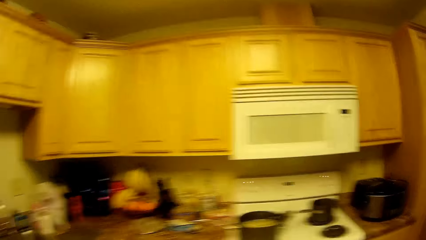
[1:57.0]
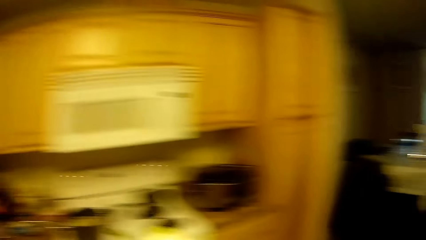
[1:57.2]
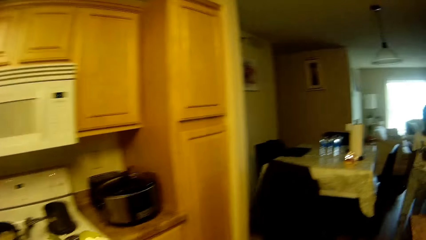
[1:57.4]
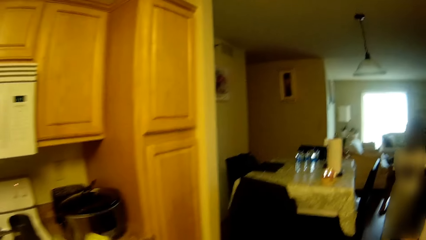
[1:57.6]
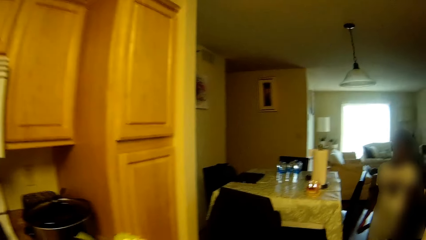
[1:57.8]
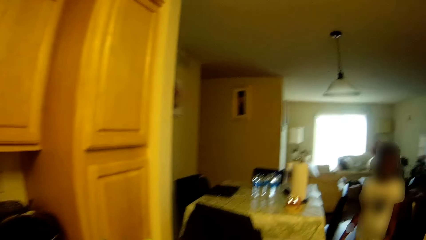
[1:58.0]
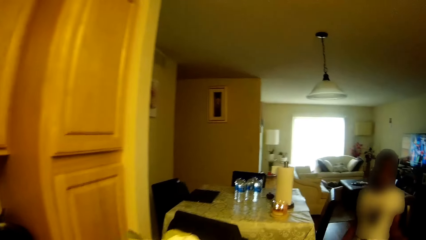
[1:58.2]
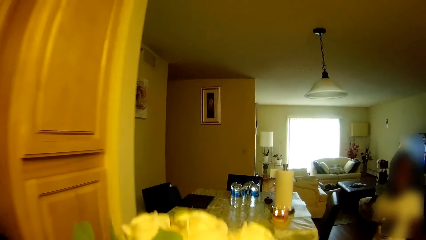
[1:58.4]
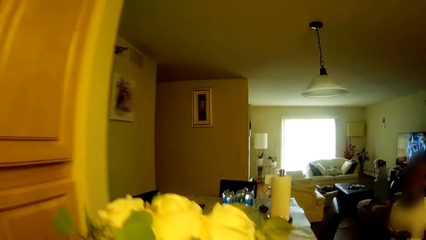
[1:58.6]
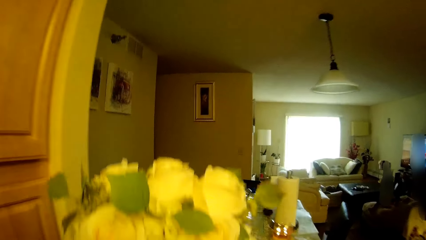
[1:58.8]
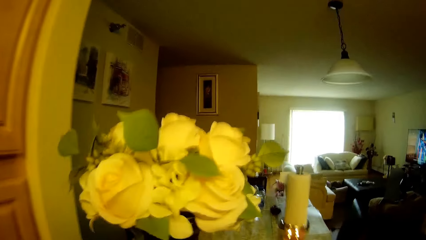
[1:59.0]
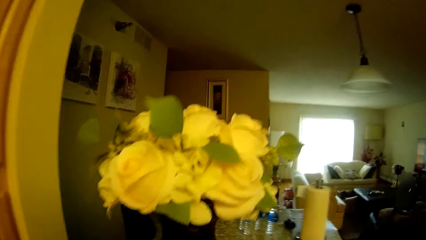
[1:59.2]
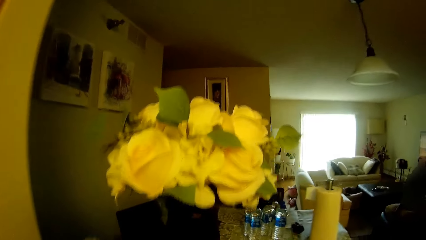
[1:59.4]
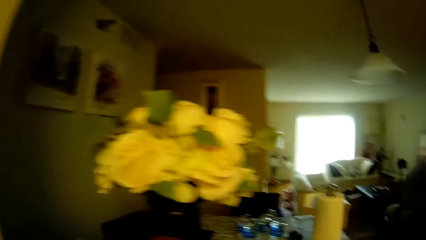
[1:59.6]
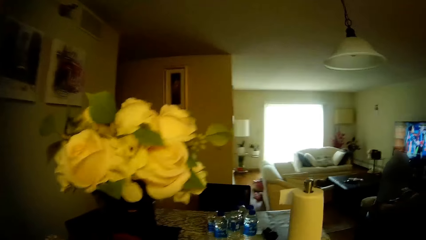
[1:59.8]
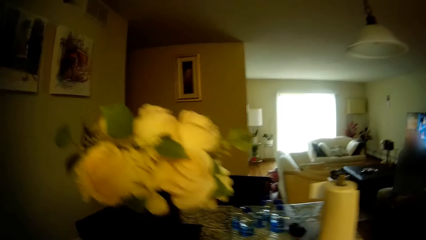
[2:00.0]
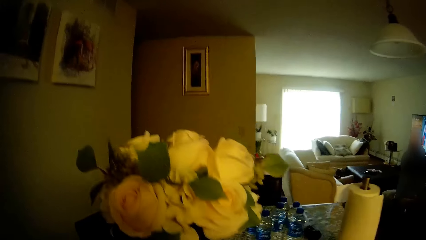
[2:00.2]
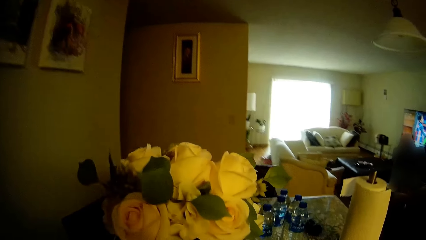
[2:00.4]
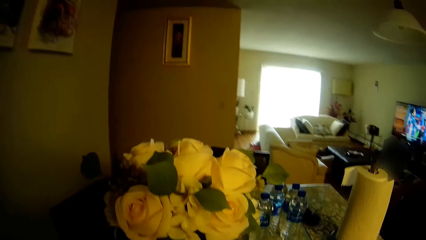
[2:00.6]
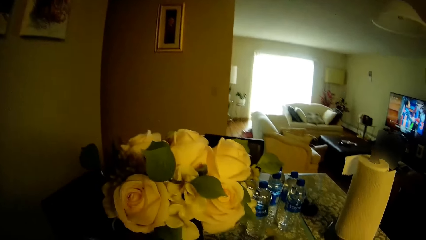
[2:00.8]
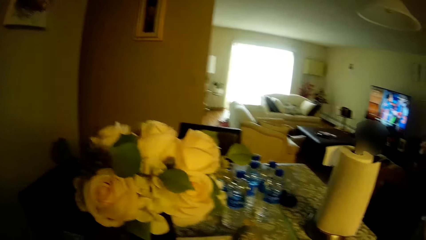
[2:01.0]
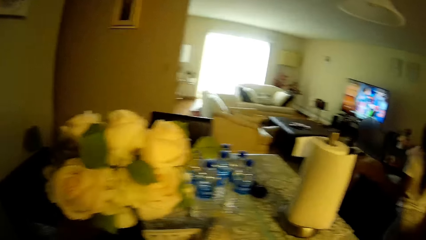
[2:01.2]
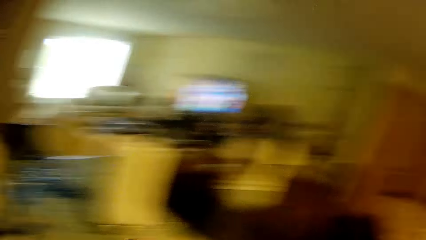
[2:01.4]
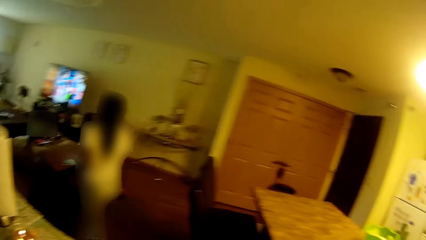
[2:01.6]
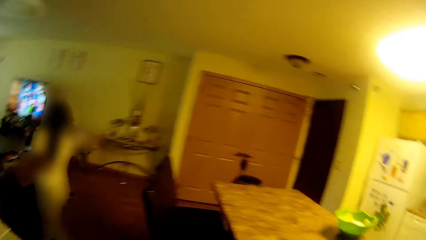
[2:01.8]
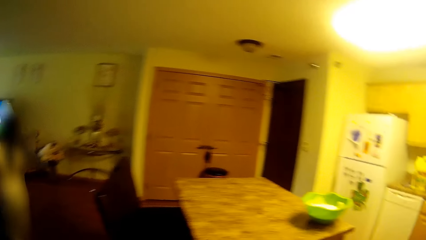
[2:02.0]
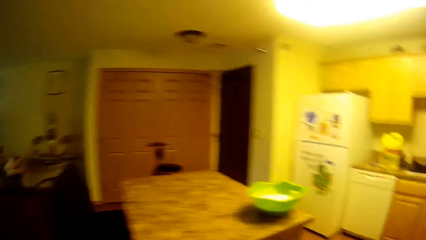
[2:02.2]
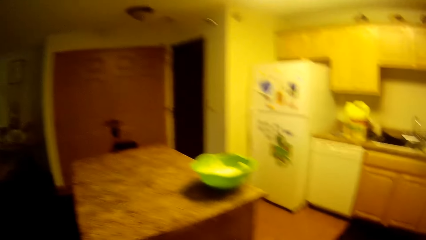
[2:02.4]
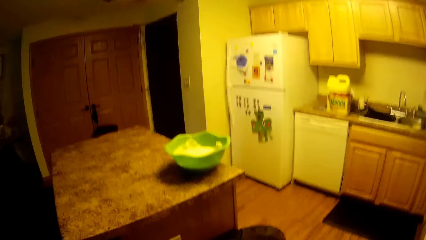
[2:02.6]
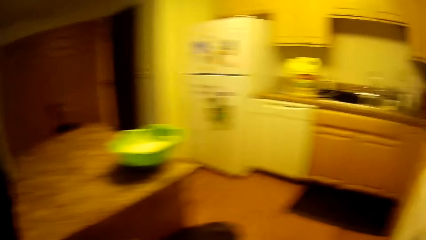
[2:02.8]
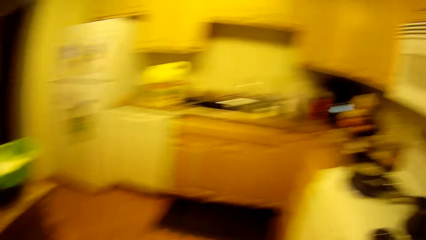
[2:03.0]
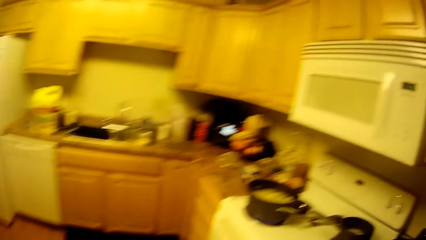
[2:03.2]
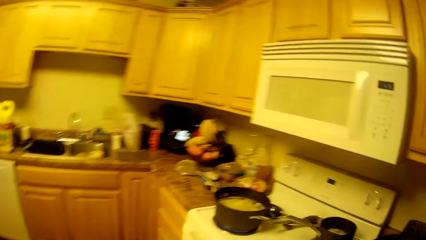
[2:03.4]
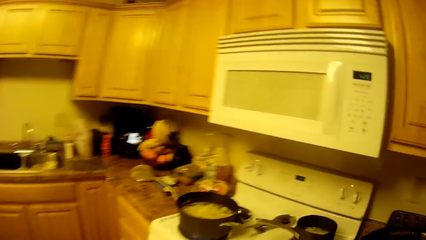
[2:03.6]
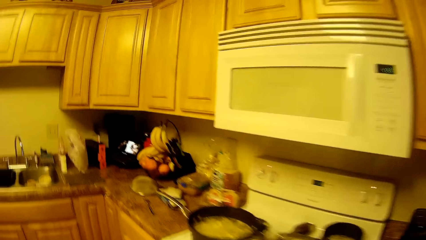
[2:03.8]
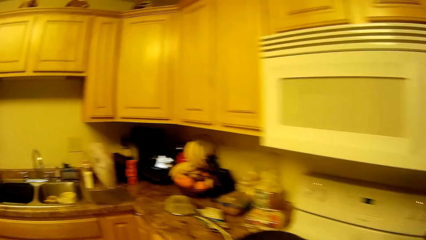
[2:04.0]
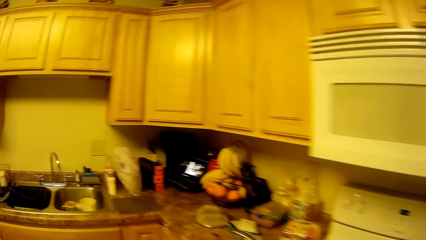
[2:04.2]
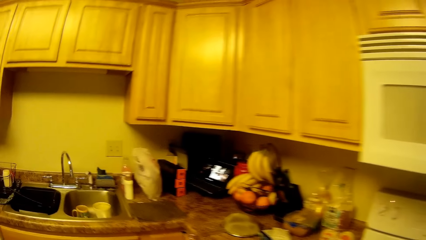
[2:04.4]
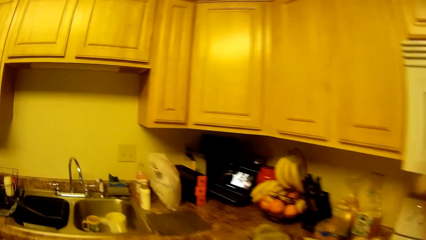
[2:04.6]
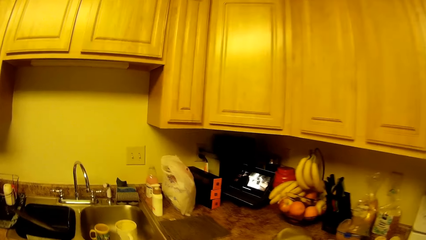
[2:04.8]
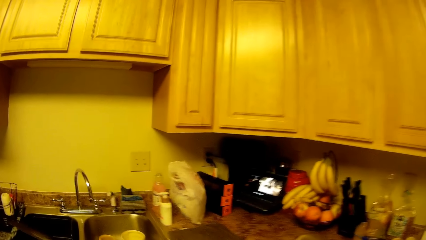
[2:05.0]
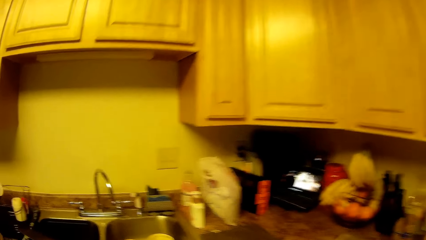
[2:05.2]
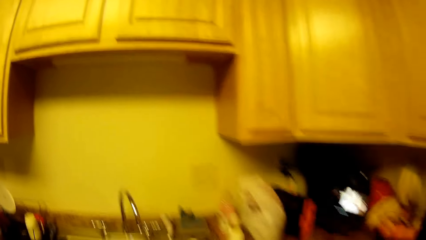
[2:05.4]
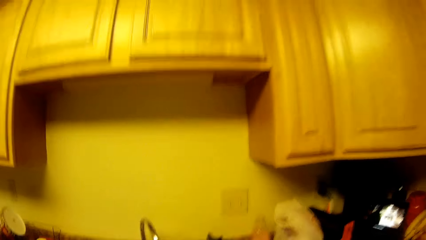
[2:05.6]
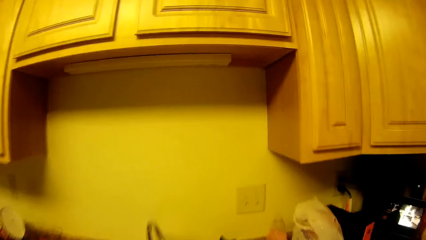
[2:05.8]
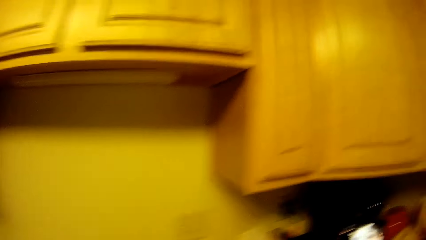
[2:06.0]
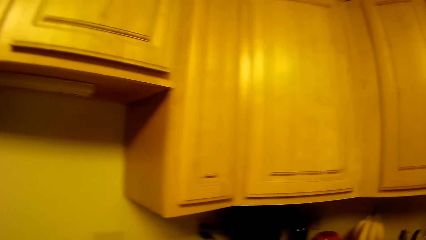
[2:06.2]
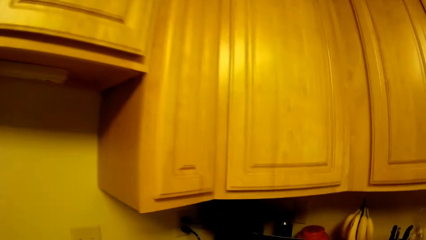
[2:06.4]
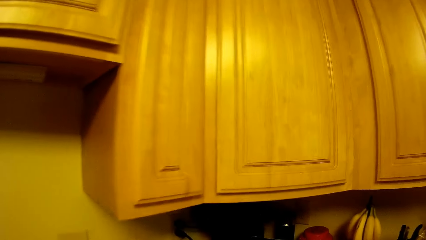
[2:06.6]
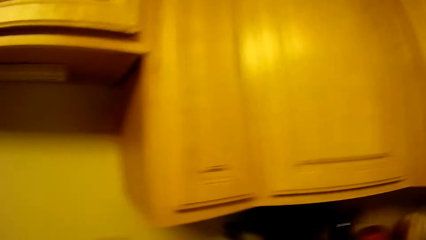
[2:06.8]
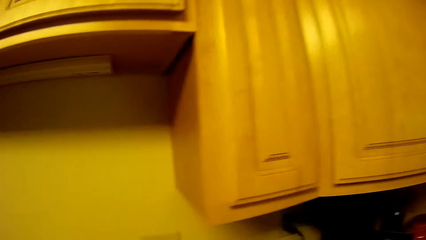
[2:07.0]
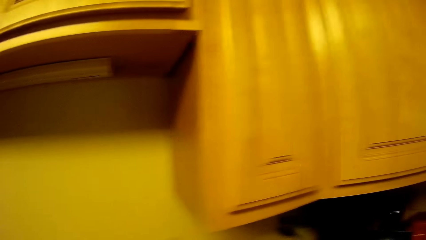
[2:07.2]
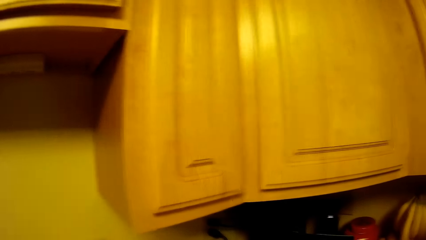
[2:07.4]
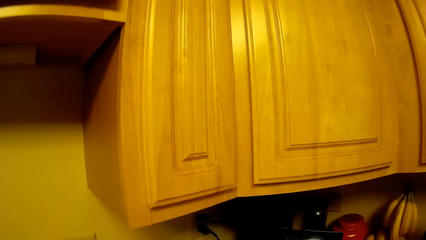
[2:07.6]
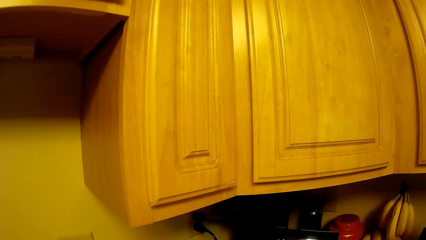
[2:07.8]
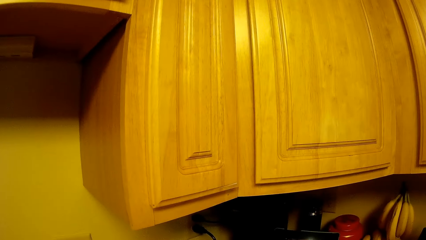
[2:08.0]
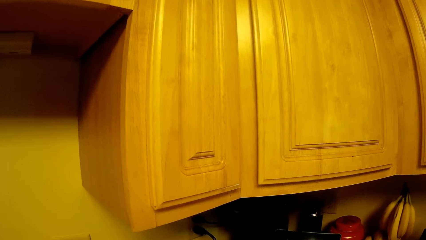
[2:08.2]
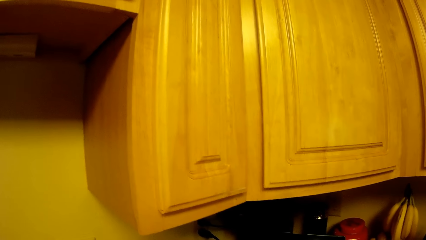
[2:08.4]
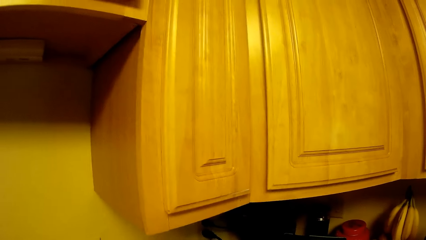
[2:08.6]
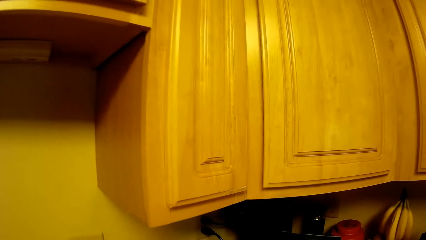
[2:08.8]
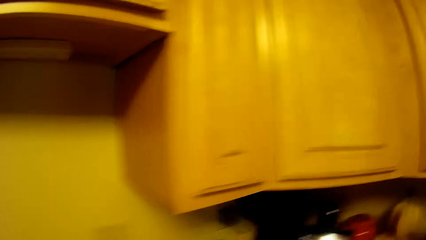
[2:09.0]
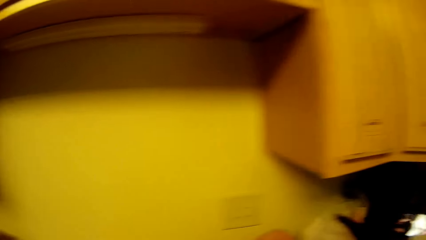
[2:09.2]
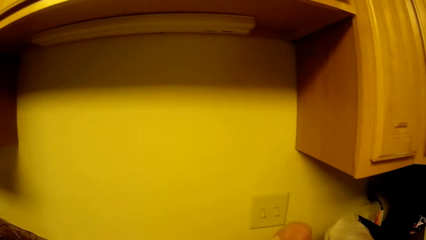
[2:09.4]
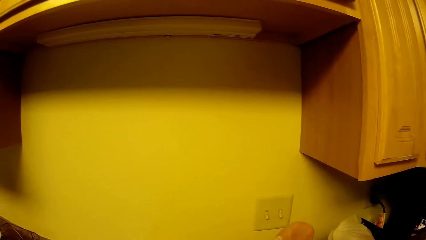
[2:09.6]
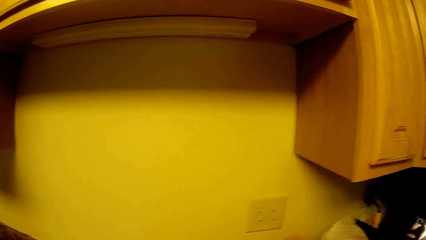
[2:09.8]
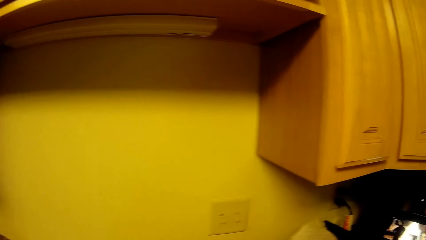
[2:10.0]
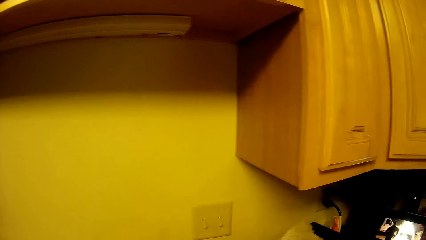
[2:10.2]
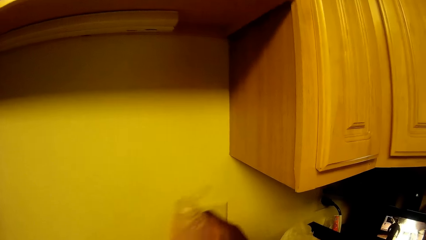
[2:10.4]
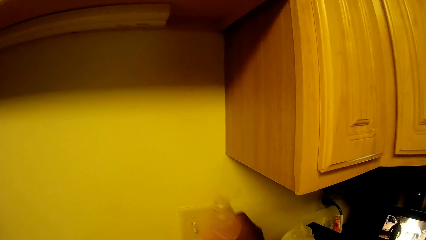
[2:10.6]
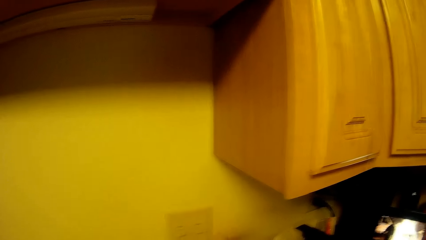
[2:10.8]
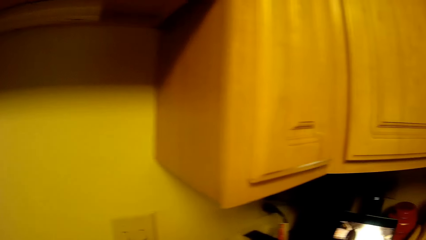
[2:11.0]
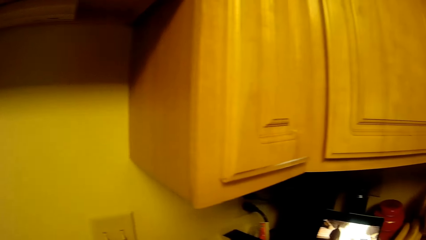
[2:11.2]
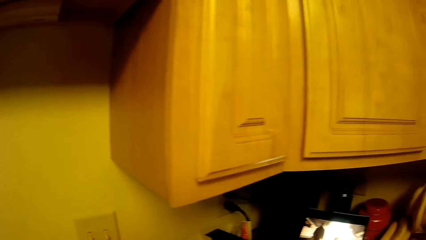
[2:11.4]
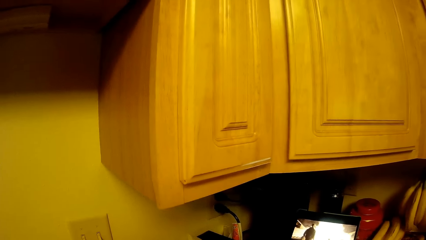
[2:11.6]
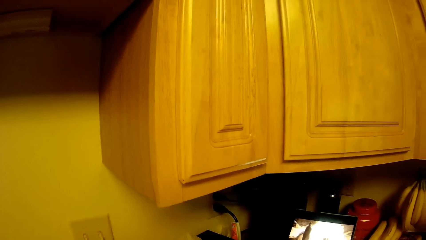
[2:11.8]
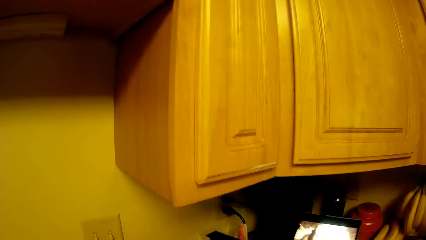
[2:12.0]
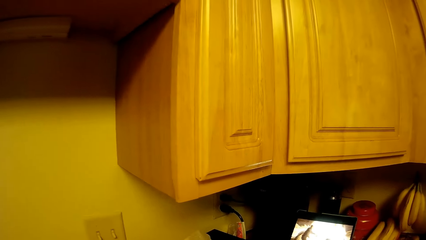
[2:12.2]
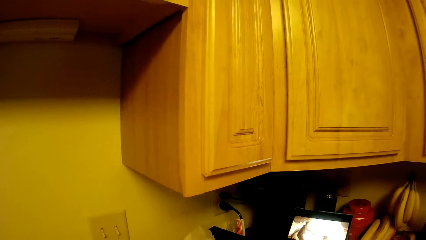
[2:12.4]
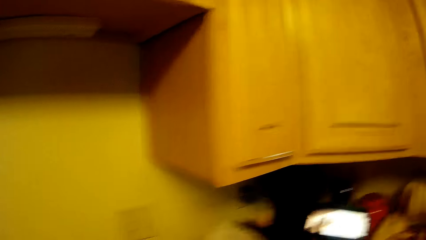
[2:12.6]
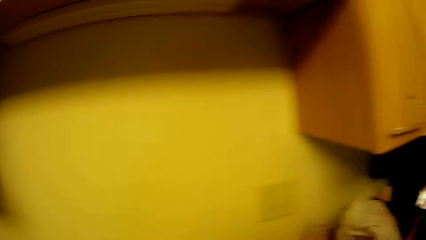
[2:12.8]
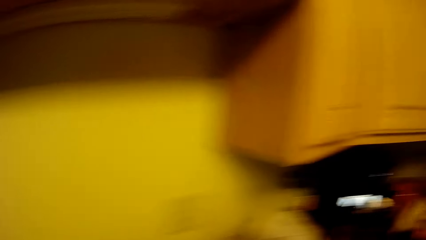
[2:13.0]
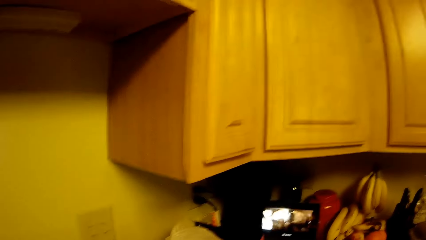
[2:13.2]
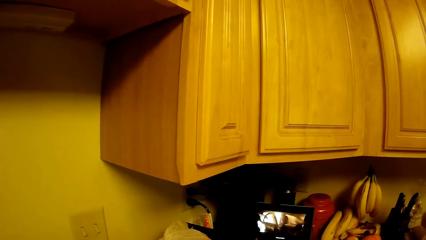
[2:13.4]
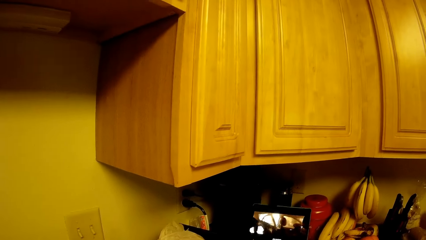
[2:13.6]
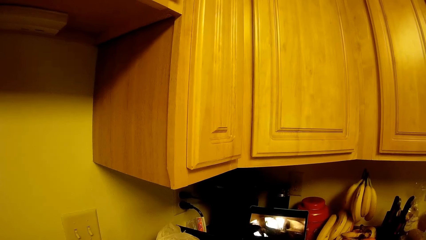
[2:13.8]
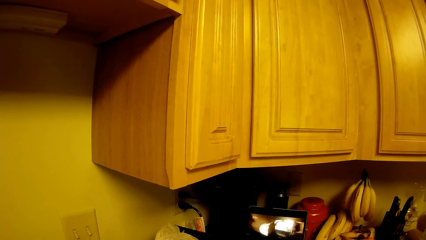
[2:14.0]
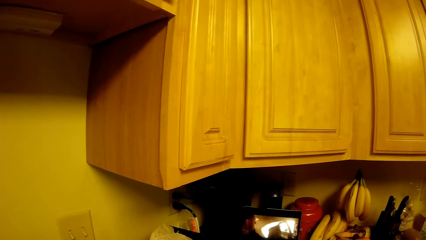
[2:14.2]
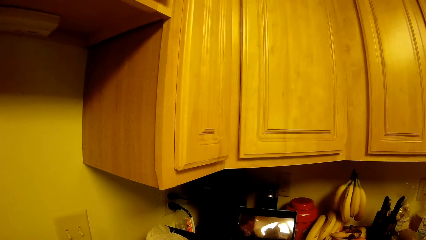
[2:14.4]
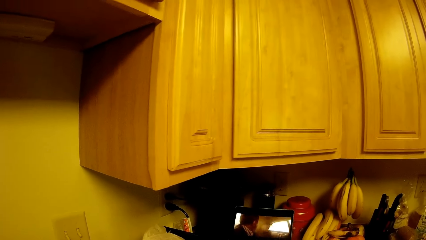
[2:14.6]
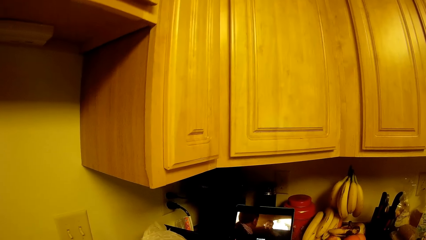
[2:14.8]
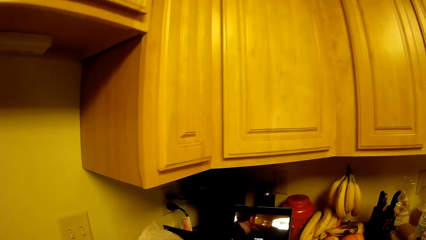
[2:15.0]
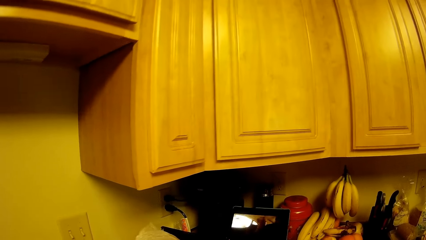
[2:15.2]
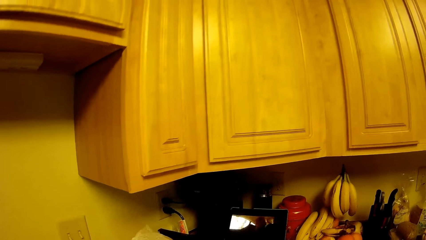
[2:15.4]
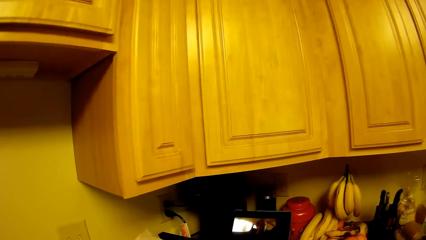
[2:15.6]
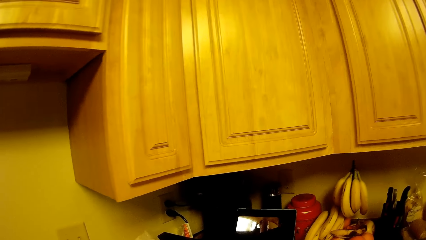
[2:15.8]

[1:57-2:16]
The camera wearer walks towards the stove. She turns towards the table. She drops a flower vase on the table with her left hand. She turns around the table. She walks towards the countertop. She does something. She drops the container of soap on the sink countertop with her right hand. She picks something from the countertop. She watches on the phone.
